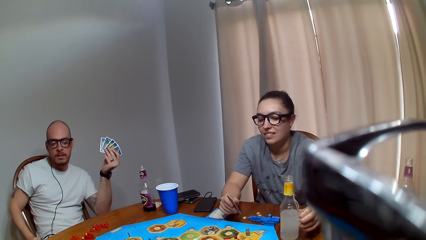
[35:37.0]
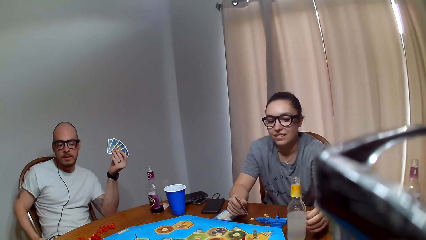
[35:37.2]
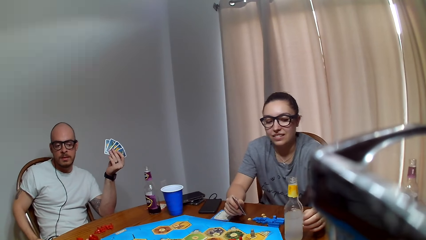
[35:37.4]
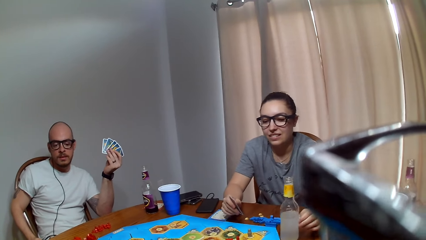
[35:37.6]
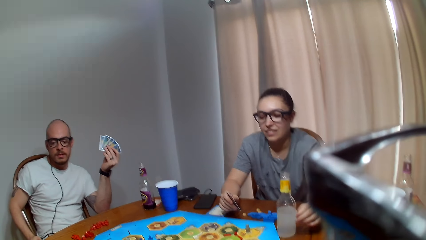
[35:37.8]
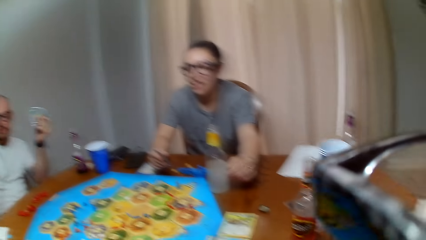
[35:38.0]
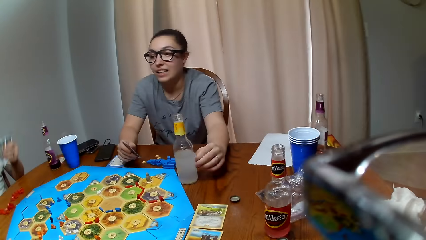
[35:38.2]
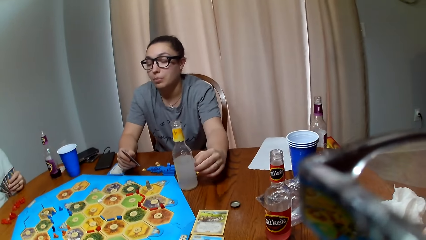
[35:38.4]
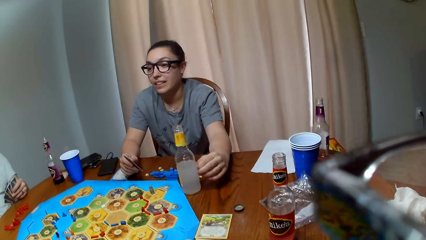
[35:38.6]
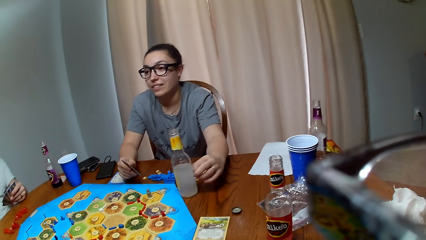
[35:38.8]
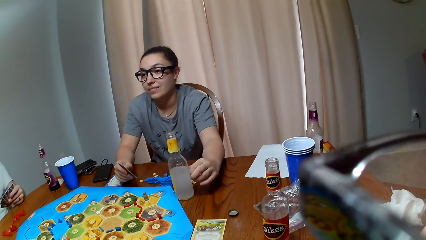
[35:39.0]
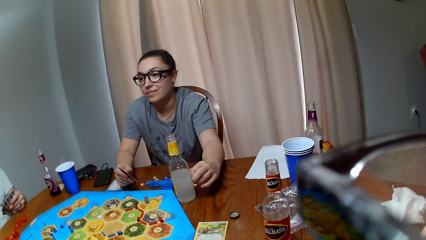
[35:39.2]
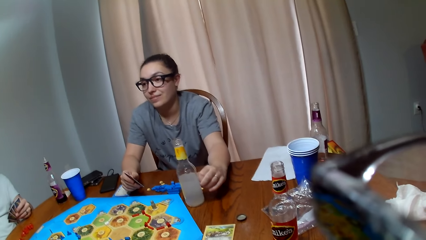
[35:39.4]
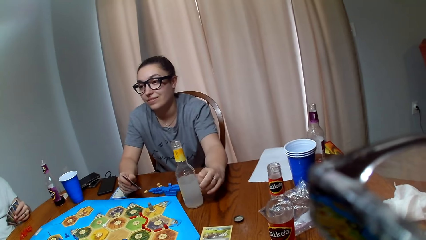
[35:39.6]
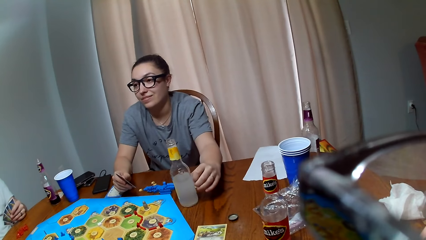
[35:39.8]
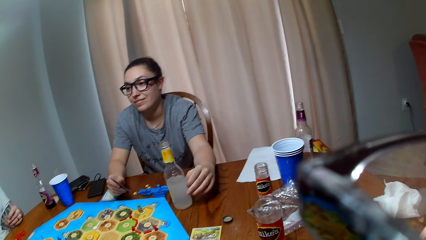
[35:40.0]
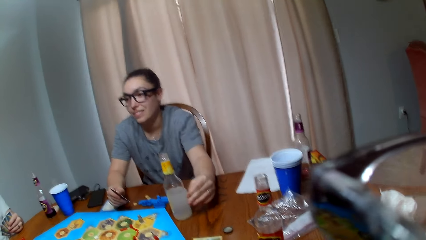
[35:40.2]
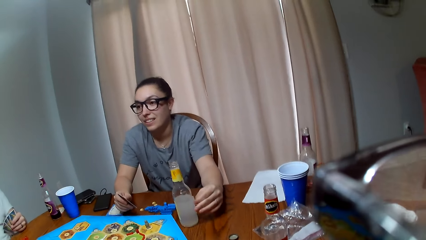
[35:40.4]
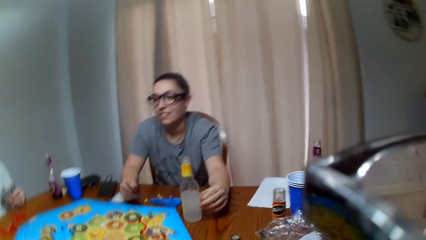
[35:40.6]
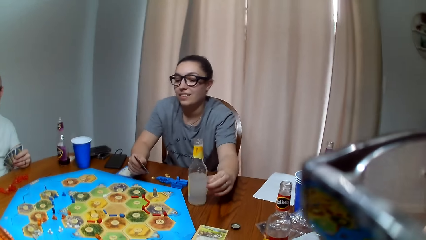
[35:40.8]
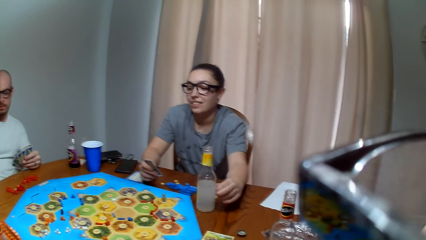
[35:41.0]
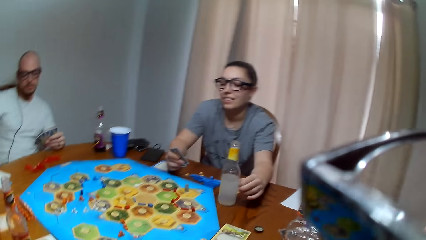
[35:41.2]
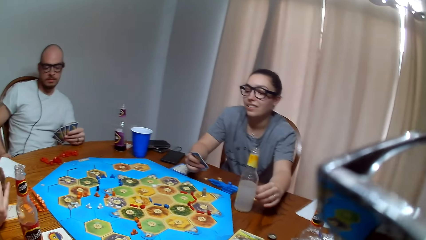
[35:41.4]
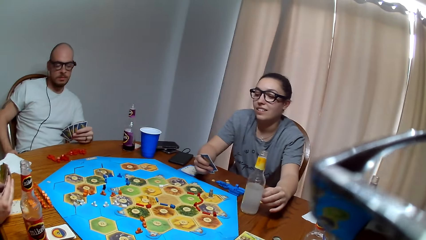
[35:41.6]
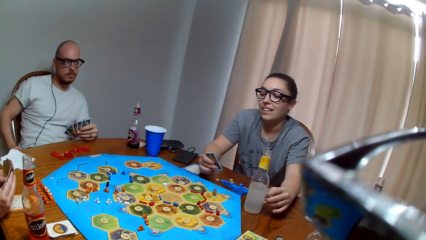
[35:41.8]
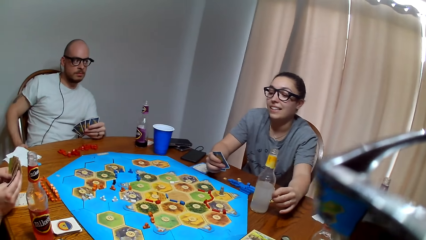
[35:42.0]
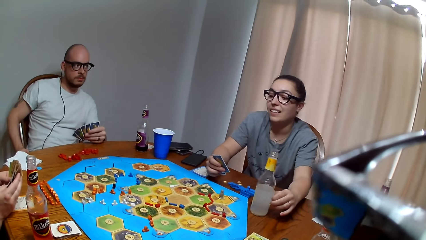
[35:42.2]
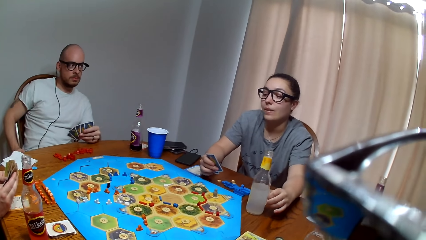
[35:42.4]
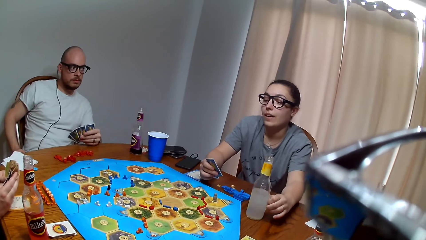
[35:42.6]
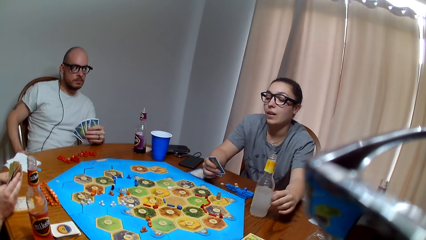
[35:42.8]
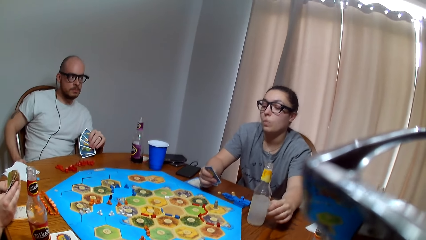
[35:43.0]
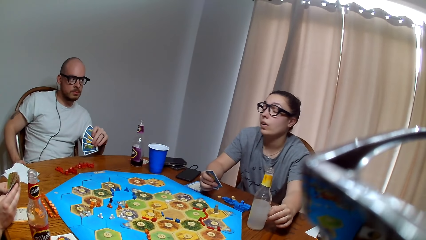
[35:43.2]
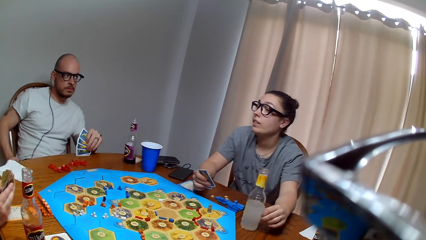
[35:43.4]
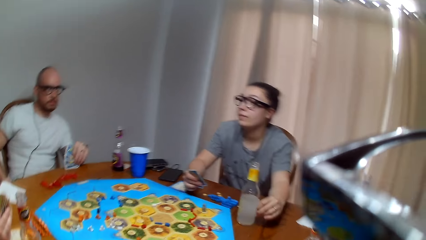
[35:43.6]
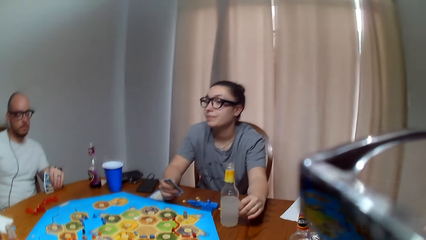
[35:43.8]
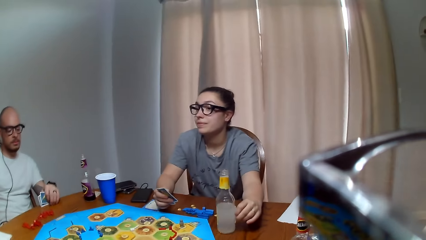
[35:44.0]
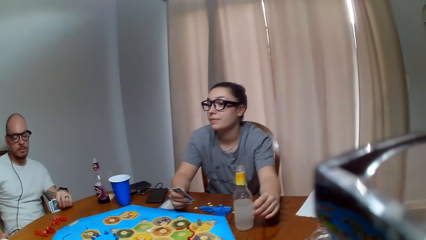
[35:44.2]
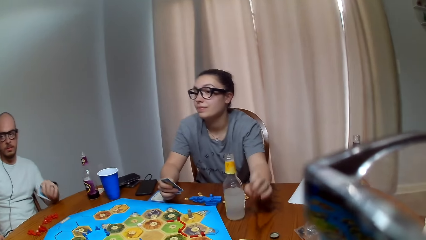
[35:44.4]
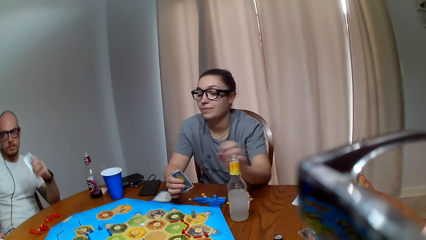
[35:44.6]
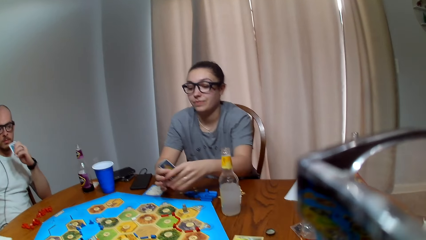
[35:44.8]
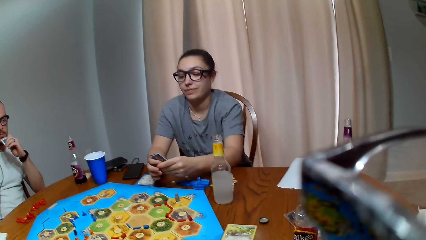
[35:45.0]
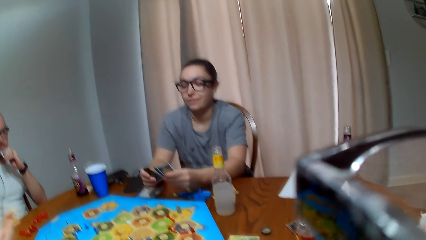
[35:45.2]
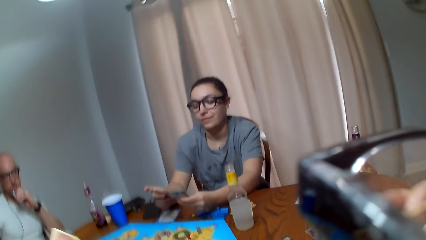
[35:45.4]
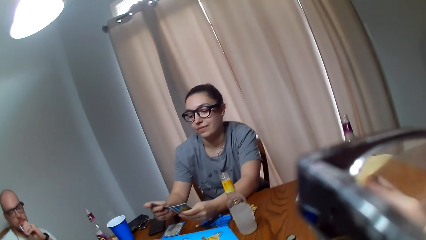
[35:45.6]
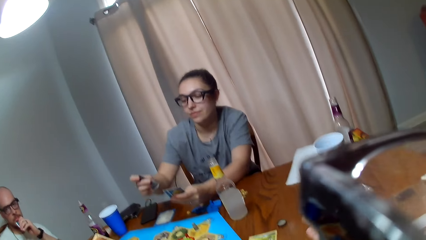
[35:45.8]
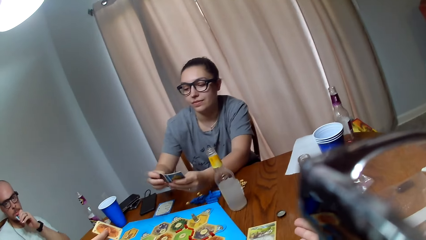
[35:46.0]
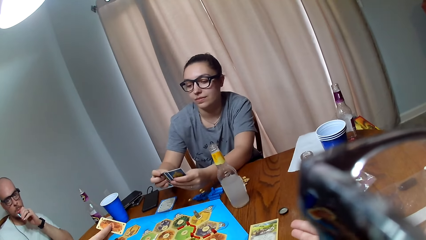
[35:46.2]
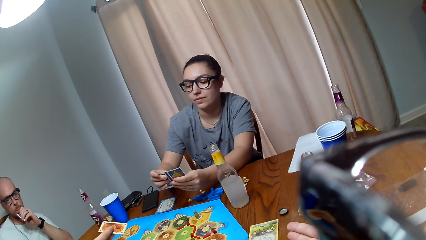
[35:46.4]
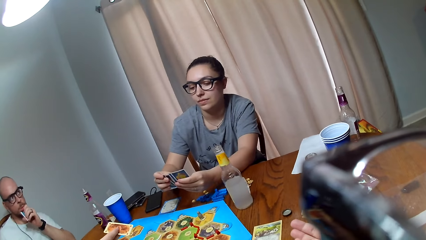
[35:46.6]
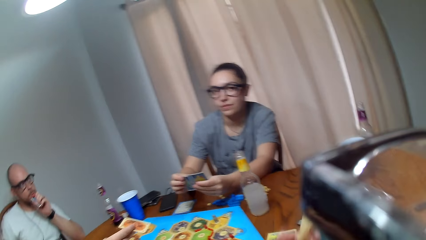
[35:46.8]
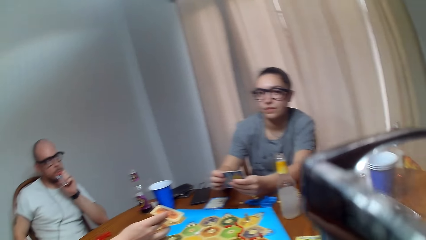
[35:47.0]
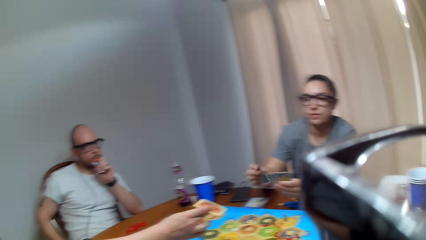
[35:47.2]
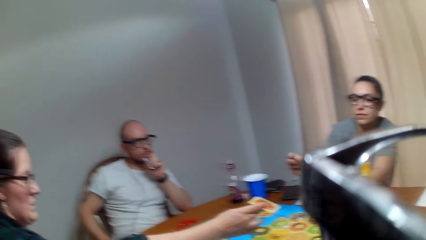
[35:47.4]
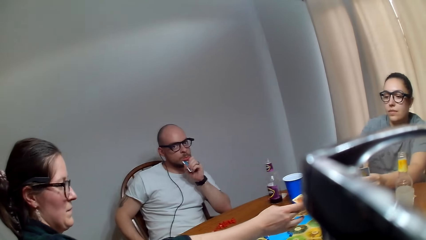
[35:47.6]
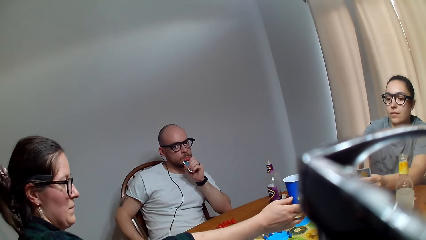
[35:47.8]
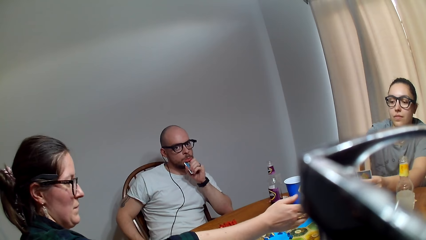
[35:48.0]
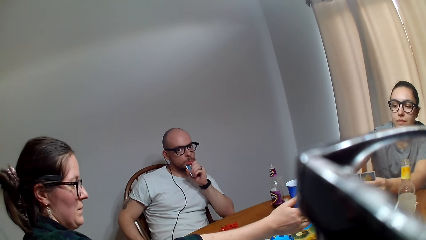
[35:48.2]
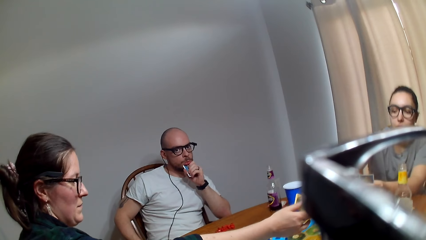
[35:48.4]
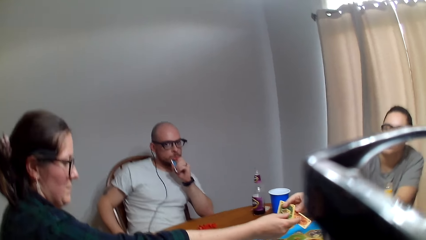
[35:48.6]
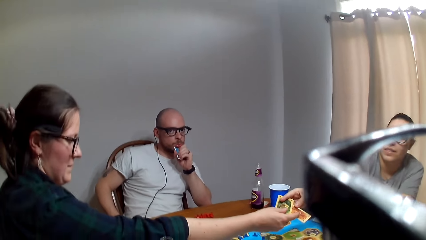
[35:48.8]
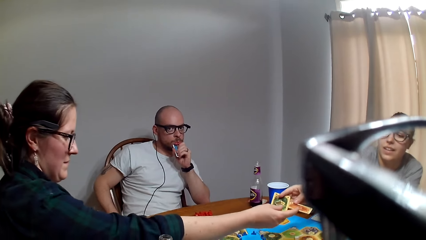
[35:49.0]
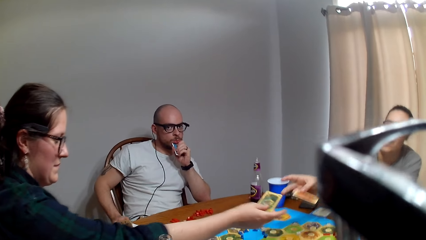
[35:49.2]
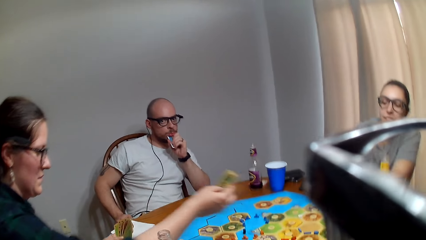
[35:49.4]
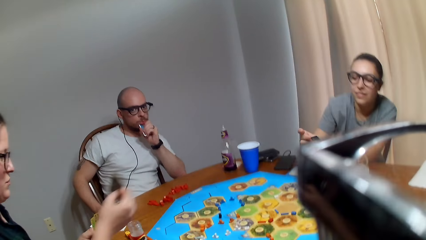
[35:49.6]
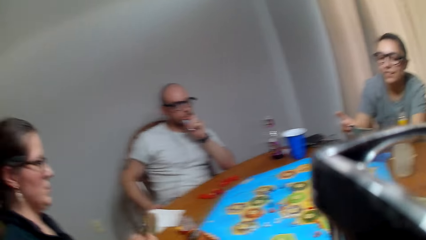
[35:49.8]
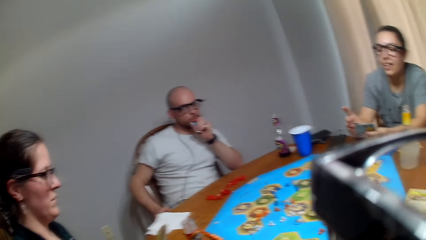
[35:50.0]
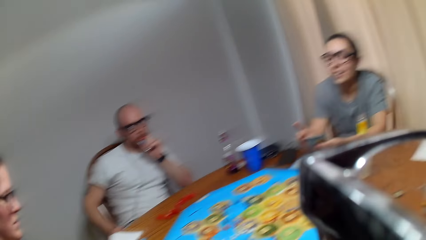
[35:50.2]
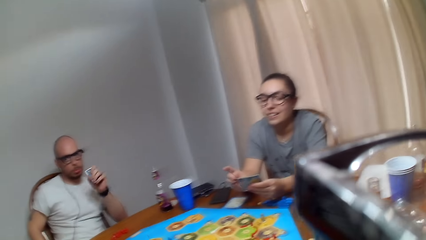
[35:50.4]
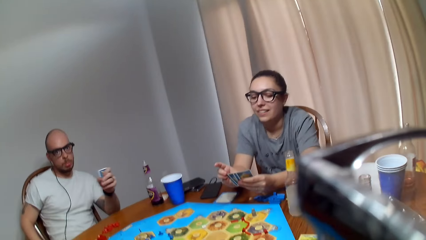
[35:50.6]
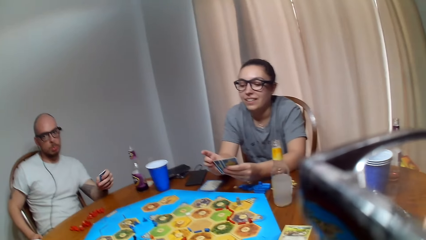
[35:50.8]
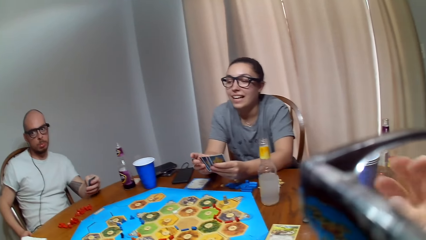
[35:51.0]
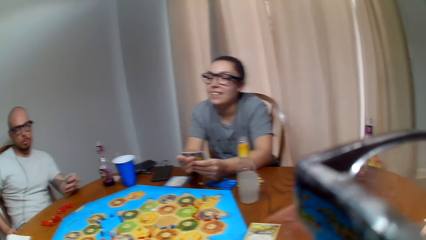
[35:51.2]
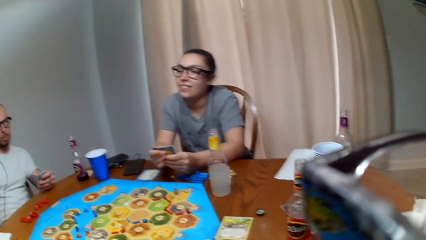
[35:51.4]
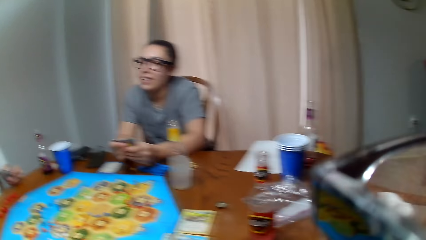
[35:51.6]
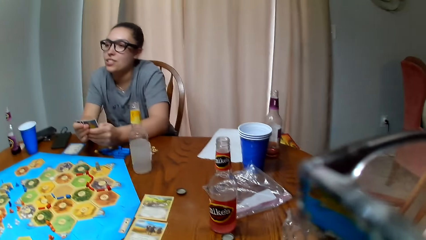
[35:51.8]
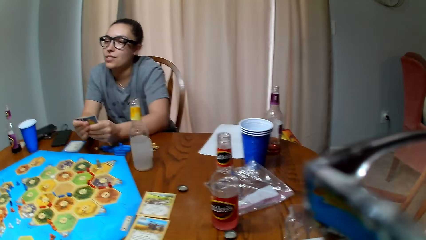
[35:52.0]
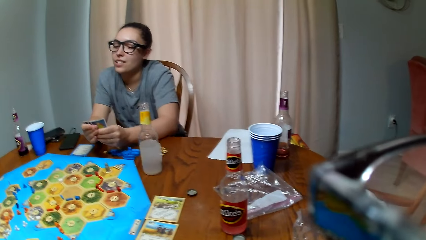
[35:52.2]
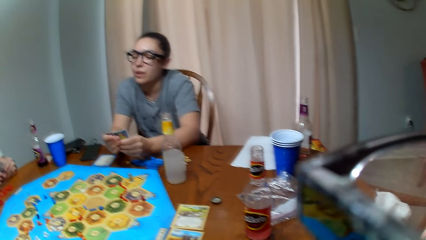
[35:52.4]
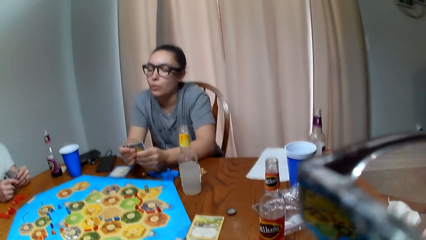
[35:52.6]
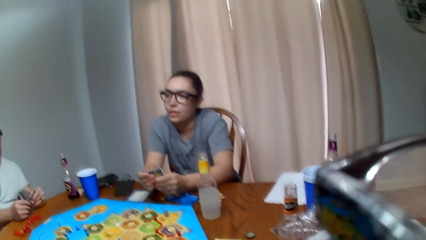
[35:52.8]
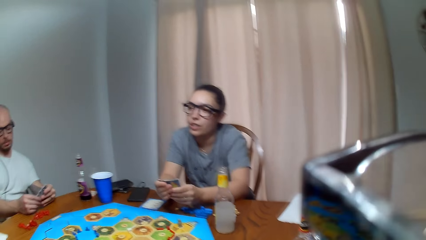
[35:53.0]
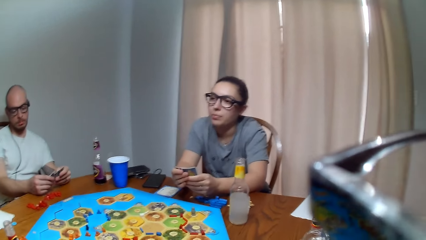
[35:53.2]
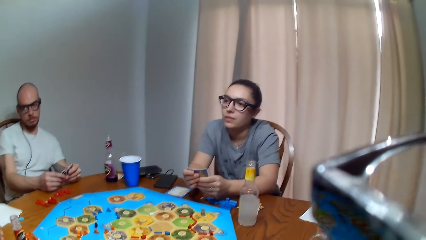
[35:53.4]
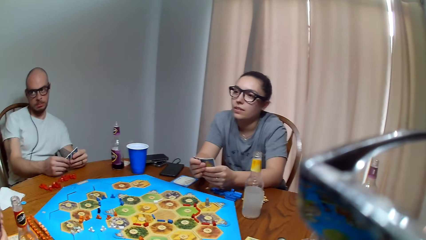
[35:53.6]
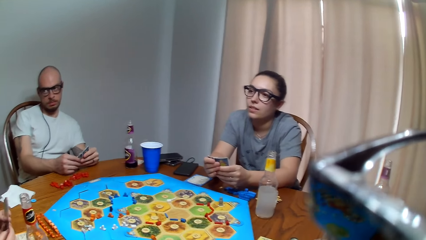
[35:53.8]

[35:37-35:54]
A woman talks to another woman. The first woman touches the bottle. The other woman holds the cards. The first woman talks to the other woman. A man aligns the cards. The first woman picks a card. The camera wearer makes a request. The first woman exchanges cards with the other woman. The other woman picks a card from the first woman. The camera wearer speaks. The first woman speaks to the other woman.
